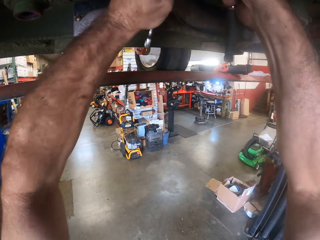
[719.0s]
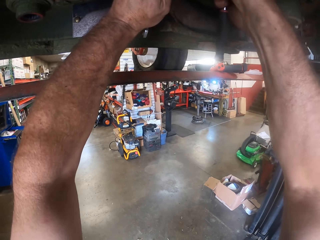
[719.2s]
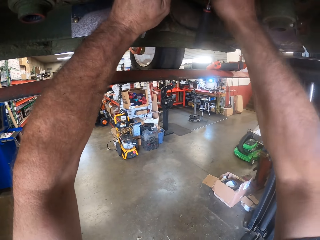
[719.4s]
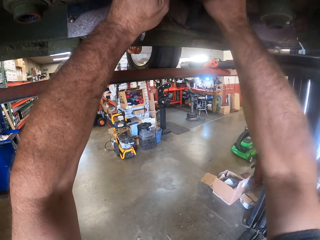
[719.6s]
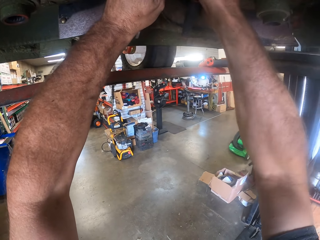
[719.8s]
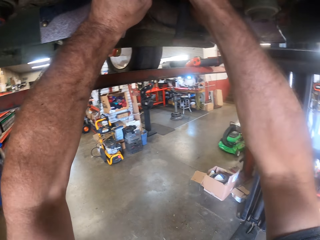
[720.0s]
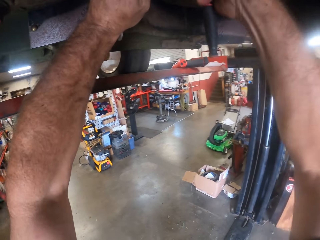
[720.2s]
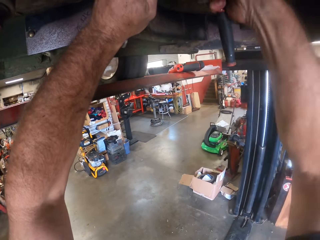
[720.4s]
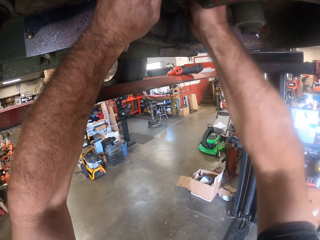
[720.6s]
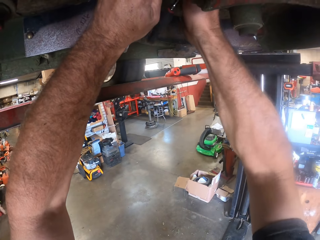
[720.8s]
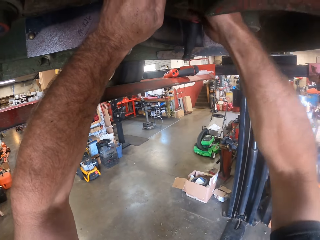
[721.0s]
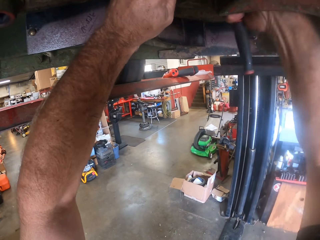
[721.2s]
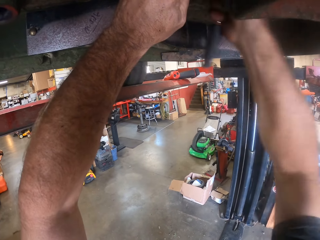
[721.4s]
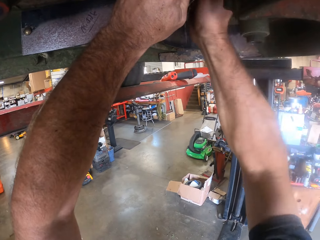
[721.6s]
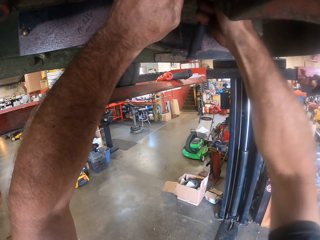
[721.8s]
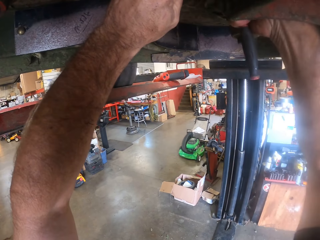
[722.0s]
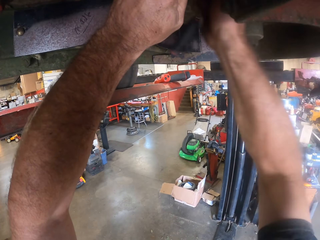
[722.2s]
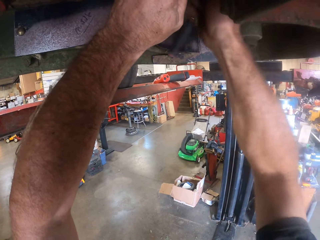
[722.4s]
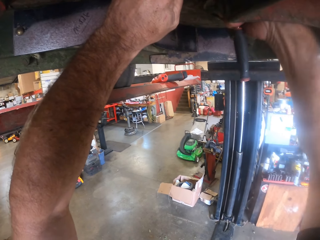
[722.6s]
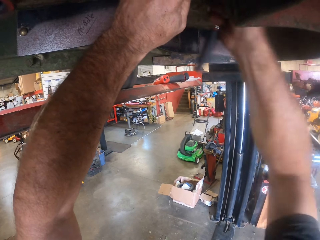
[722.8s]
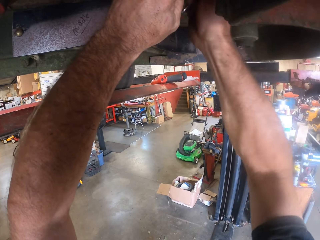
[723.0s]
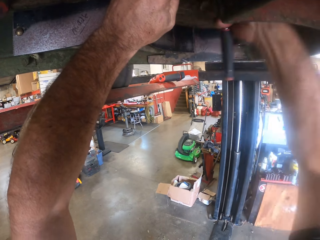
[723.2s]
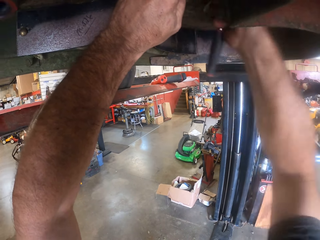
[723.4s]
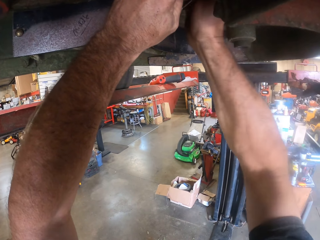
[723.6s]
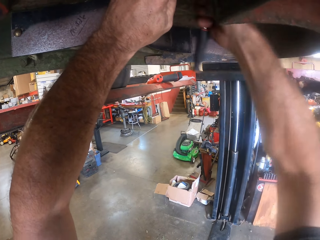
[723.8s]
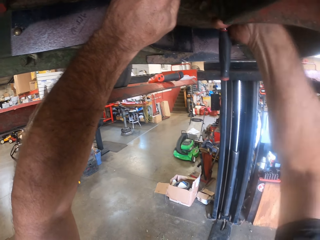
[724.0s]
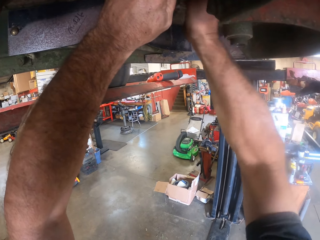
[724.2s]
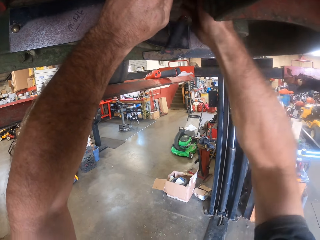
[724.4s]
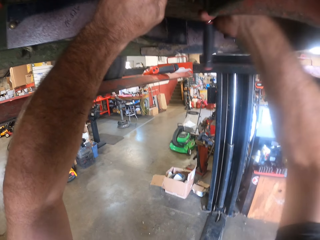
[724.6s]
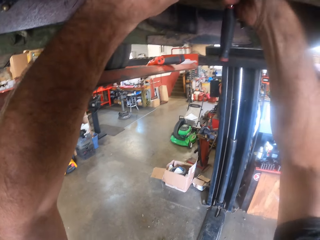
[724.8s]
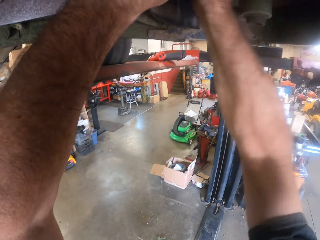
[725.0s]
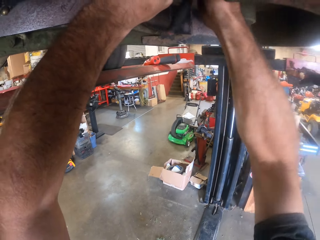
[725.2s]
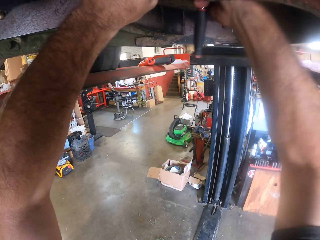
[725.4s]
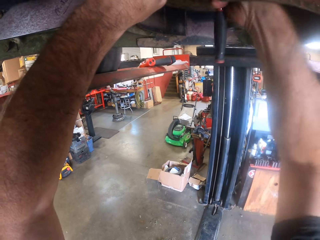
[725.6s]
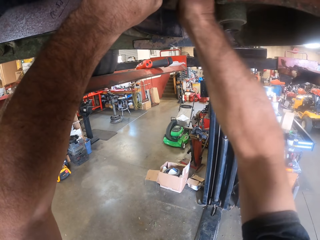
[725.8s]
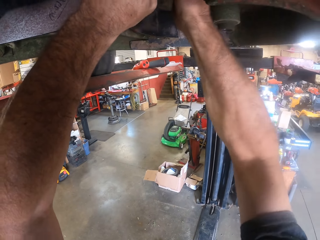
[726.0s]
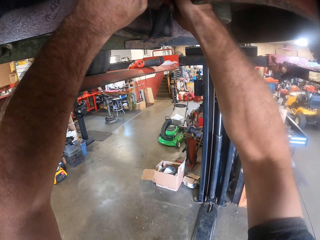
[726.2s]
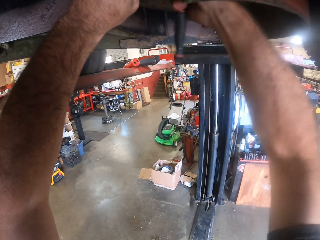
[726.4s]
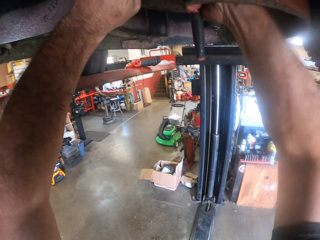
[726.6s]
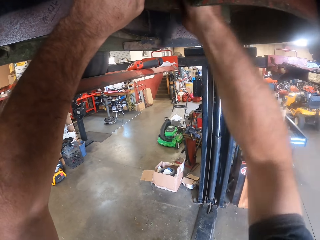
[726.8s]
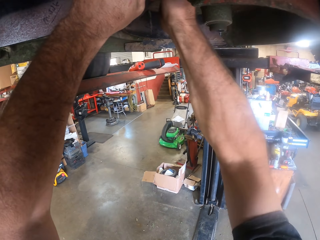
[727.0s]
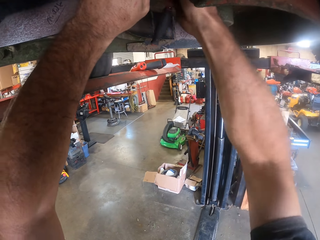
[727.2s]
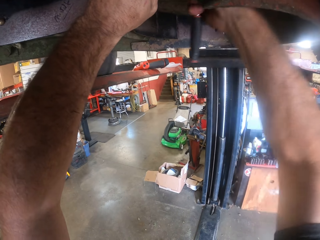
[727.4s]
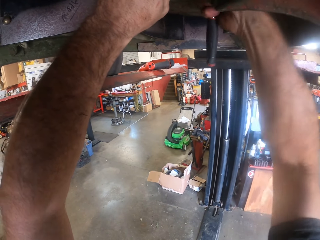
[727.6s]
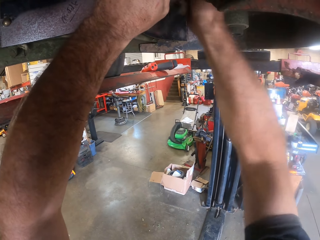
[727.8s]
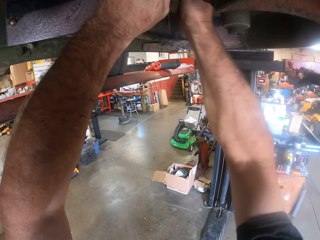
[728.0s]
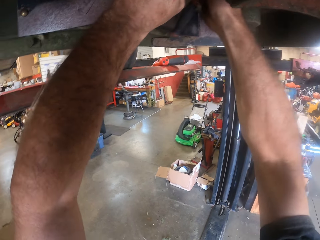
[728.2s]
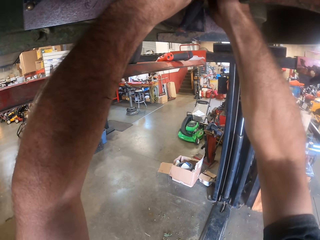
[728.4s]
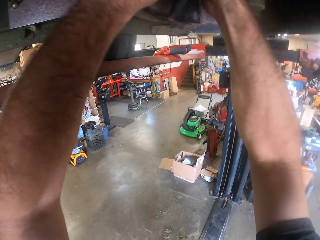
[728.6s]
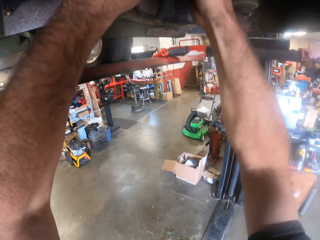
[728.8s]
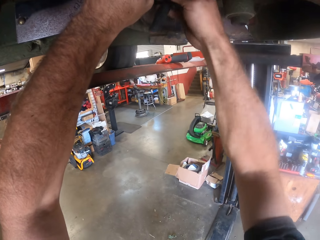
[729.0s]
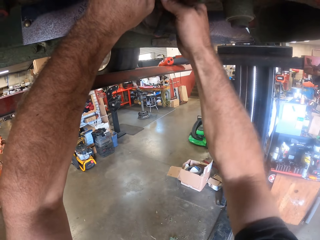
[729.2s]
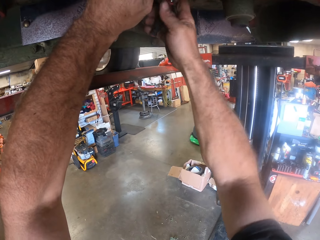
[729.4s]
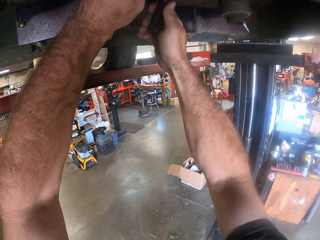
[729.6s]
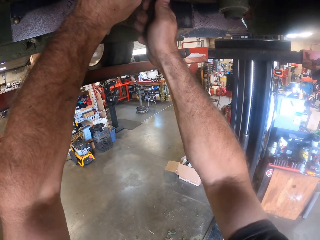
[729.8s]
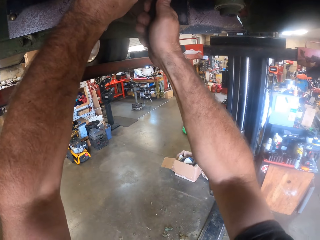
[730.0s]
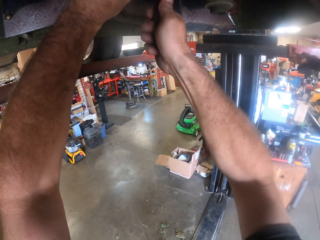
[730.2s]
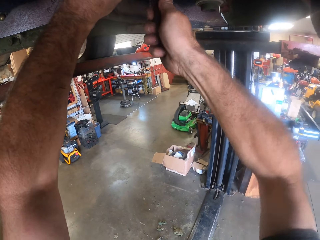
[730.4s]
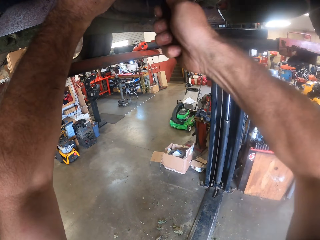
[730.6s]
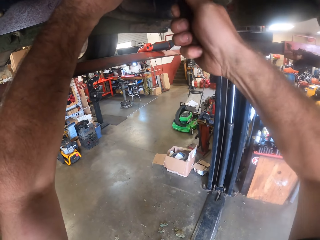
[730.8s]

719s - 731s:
The camera wearer tightens a screw with a metal wrench.

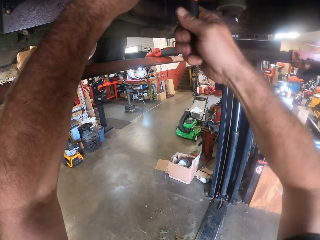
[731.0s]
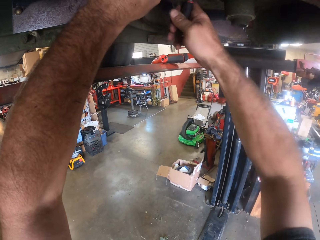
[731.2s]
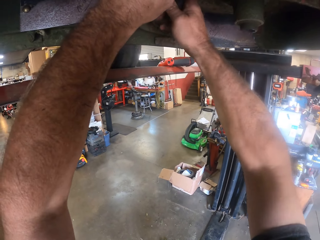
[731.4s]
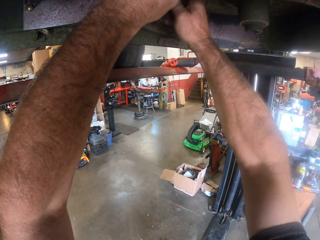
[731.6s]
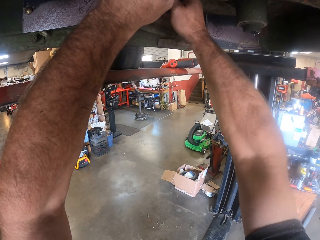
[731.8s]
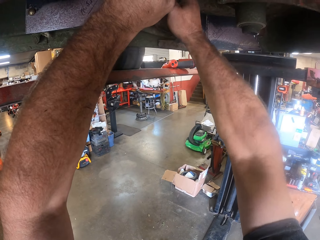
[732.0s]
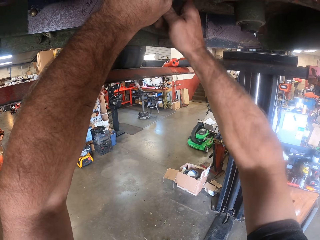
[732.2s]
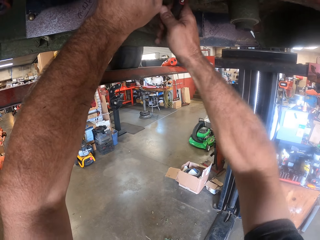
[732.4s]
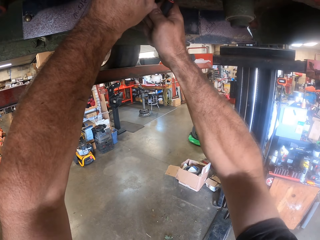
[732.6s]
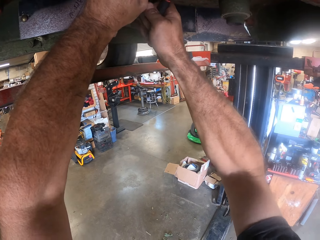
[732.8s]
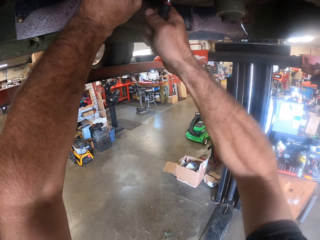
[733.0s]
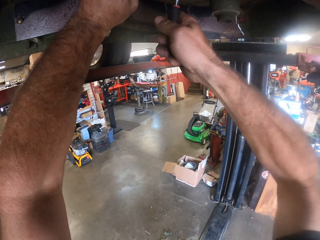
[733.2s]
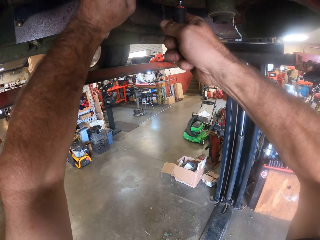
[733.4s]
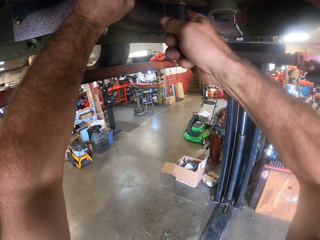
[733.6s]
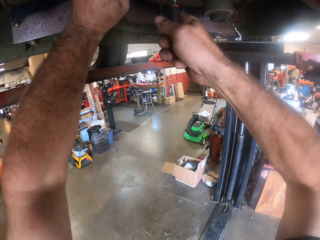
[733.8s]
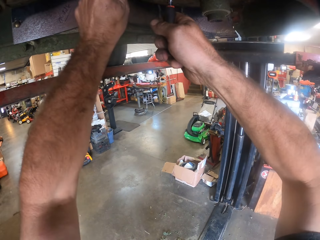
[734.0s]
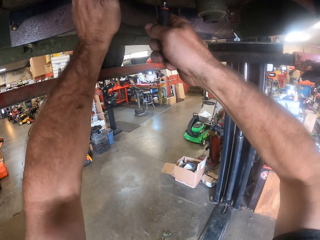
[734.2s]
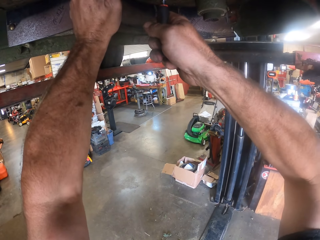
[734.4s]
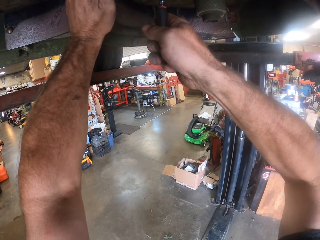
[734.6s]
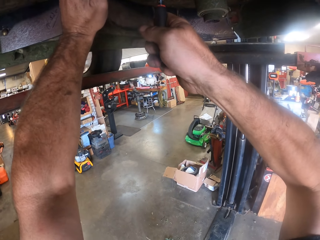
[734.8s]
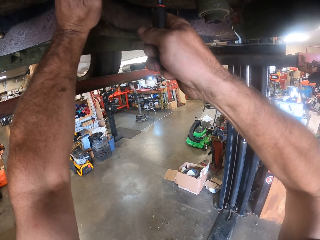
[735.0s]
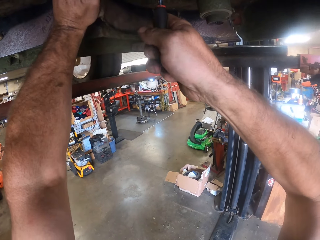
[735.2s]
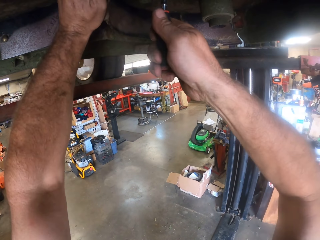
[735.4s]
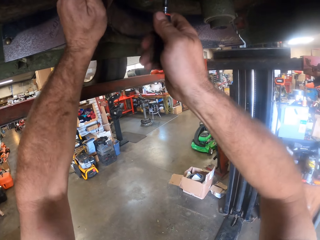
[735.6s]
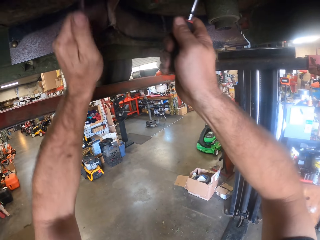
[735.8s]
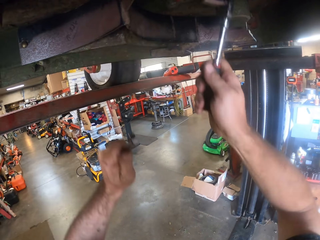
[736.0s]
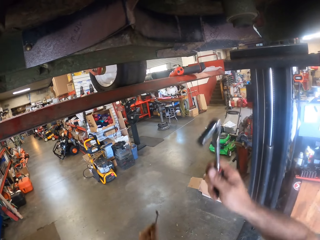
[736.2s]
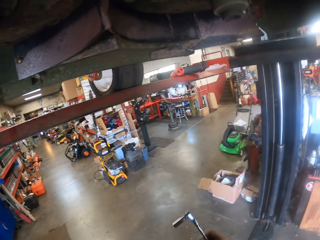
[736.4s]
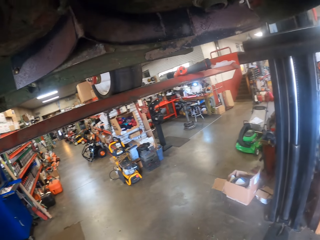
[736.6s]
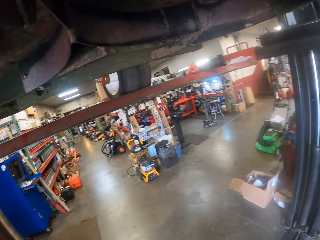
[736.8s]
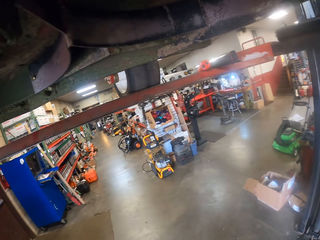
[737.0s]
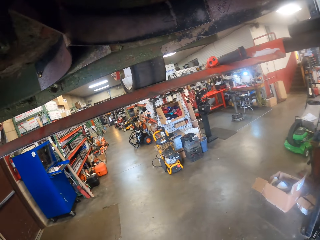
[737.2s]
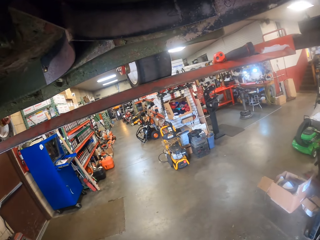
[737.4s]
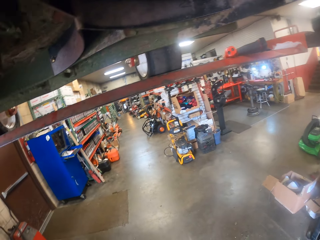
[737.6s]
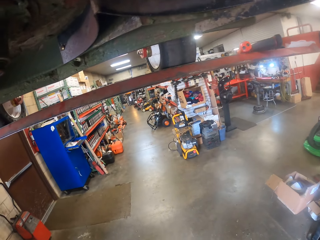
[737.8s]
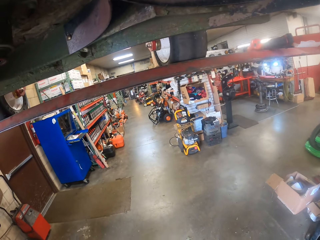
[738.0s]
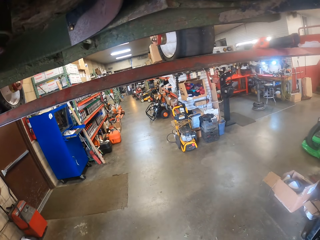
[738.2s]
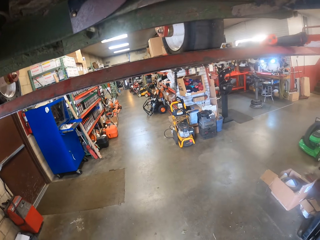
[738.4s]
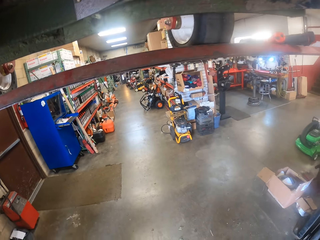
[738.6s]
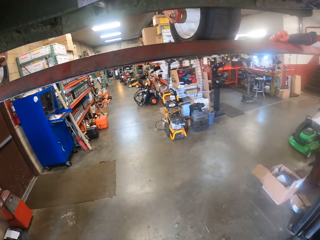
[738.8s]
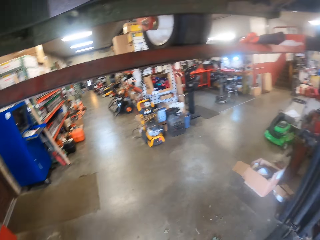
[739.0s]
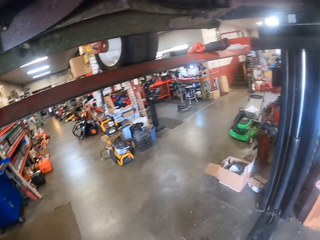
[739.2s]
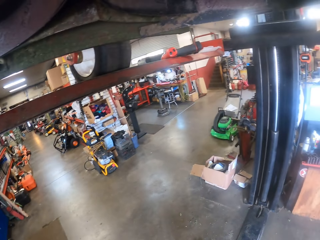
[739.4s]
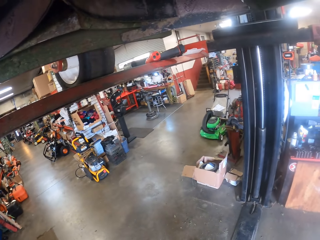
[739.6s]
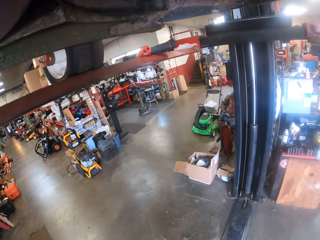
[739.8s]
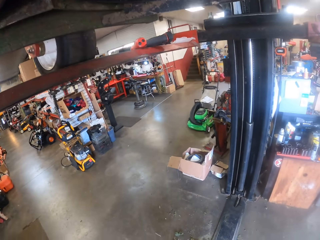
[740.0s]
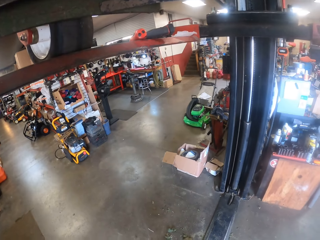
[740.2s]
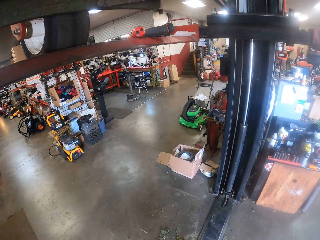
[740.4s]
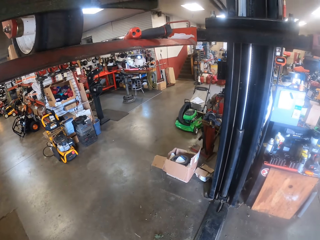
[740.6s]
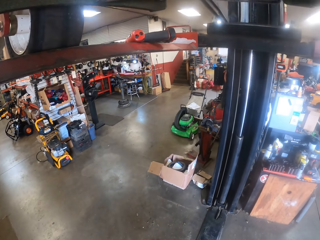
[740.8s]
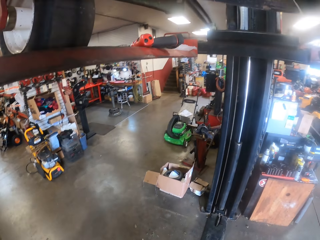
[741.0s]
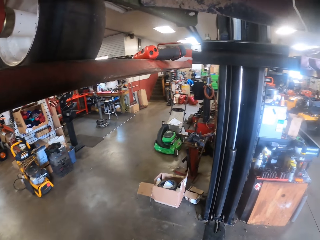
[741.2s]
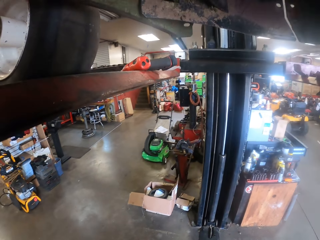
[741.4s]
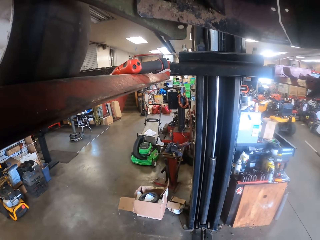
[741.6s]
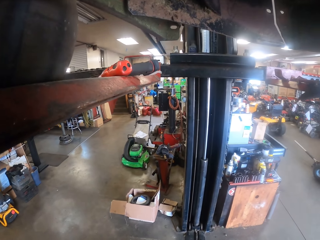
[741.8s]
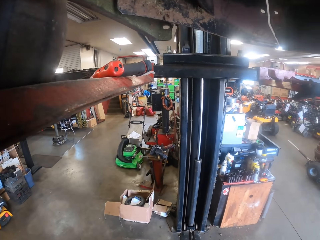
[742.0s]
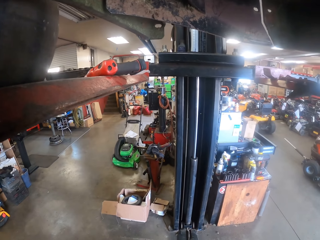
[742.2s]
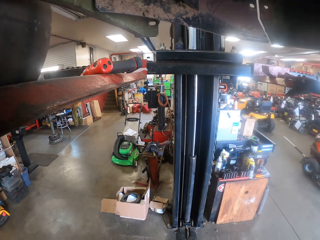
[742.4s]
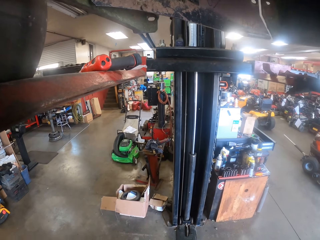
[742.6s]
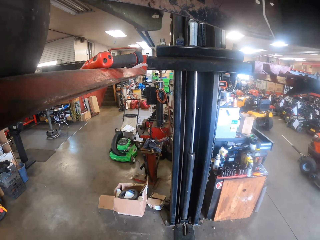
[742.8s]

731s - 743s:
The camera wearer tightens a bolt with a spanner. They remove both hands from the part underneath the lawn mower. They pull the spanner off the metal. They pull the metal wrench off the metal.
